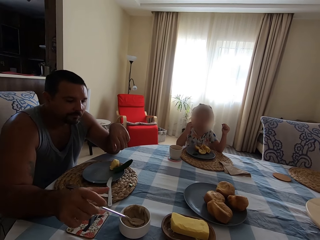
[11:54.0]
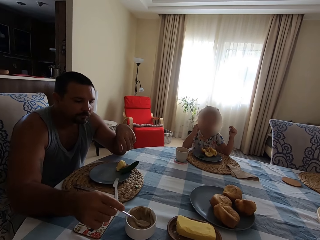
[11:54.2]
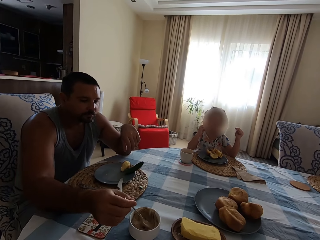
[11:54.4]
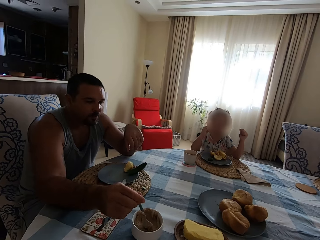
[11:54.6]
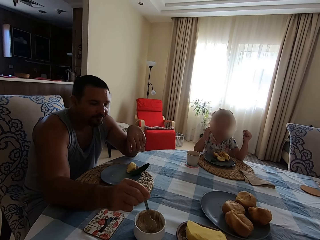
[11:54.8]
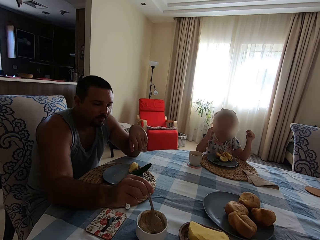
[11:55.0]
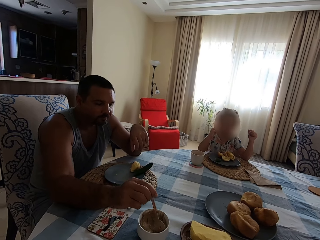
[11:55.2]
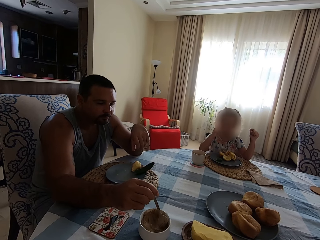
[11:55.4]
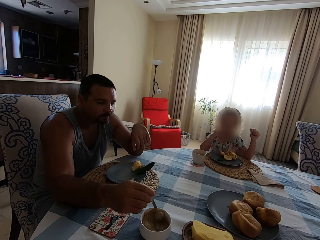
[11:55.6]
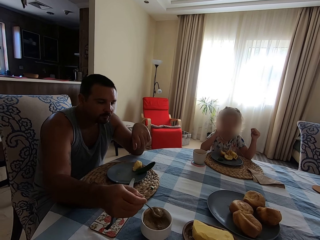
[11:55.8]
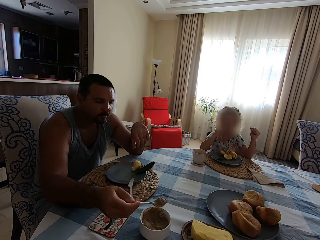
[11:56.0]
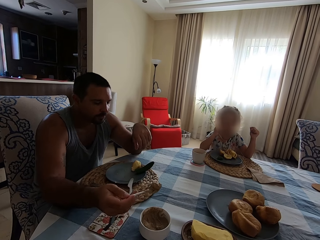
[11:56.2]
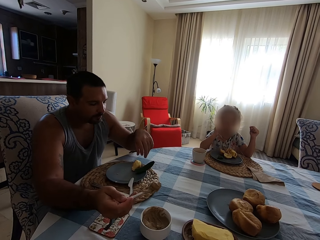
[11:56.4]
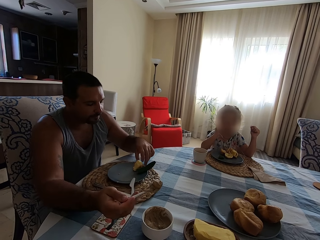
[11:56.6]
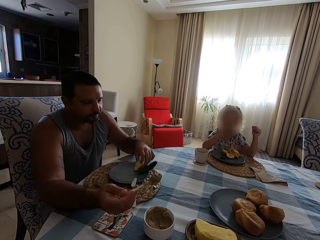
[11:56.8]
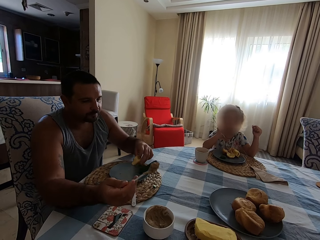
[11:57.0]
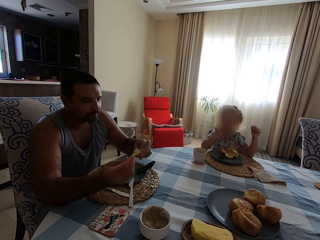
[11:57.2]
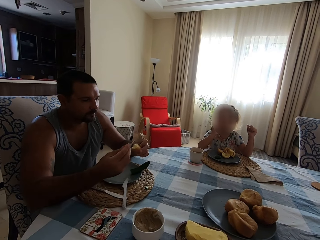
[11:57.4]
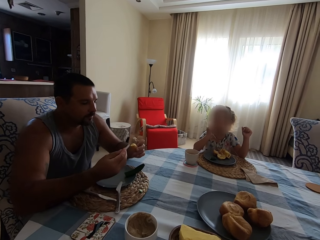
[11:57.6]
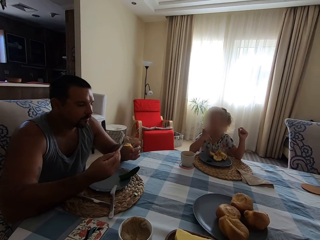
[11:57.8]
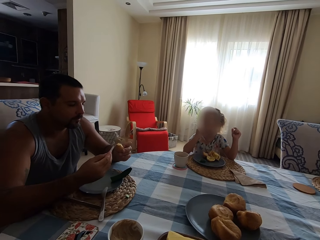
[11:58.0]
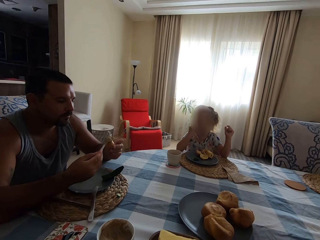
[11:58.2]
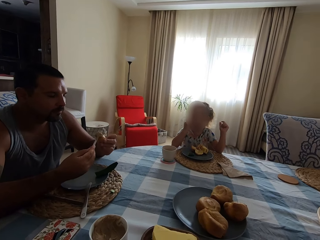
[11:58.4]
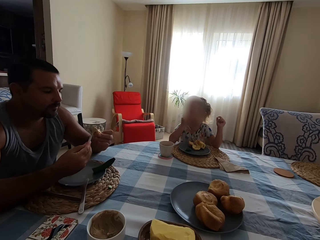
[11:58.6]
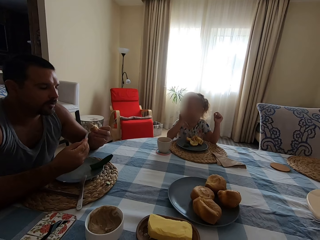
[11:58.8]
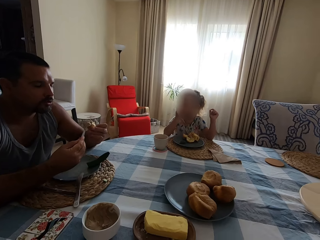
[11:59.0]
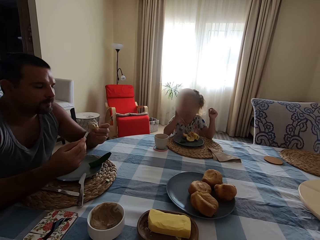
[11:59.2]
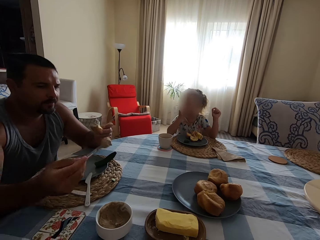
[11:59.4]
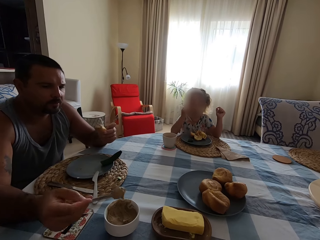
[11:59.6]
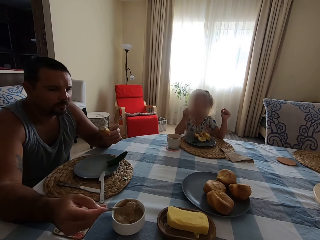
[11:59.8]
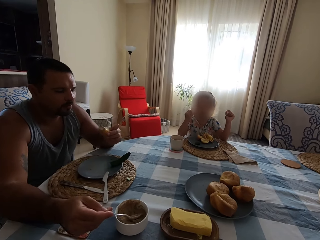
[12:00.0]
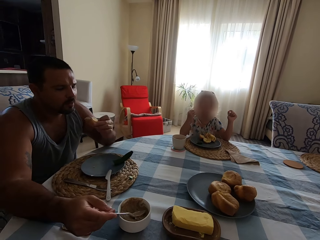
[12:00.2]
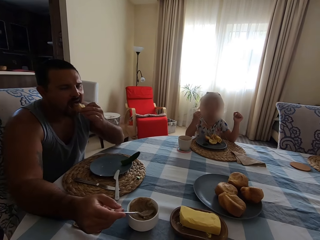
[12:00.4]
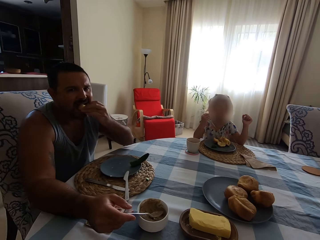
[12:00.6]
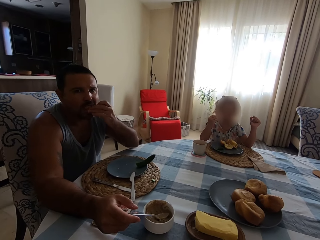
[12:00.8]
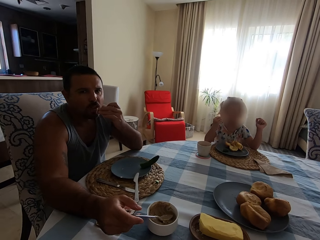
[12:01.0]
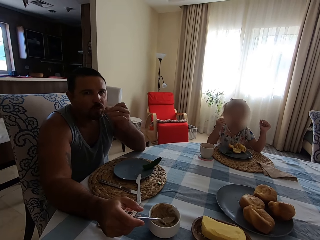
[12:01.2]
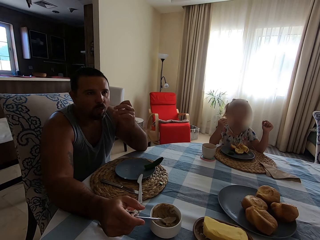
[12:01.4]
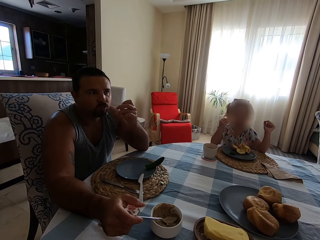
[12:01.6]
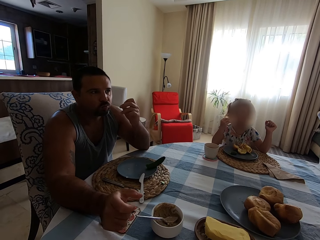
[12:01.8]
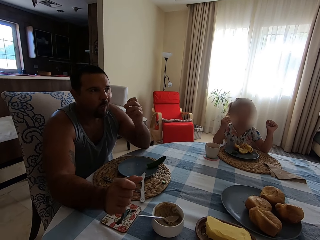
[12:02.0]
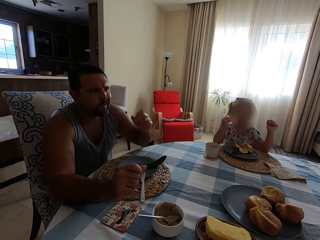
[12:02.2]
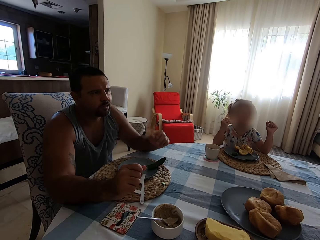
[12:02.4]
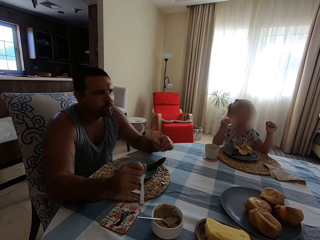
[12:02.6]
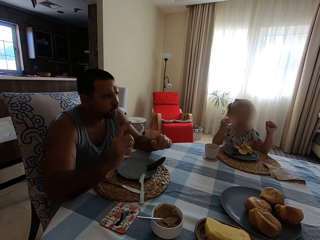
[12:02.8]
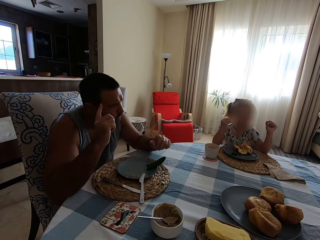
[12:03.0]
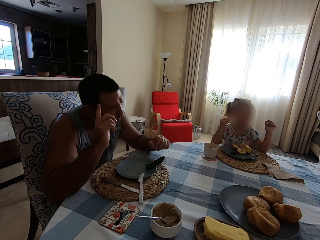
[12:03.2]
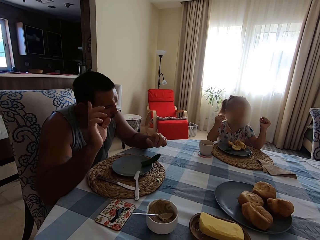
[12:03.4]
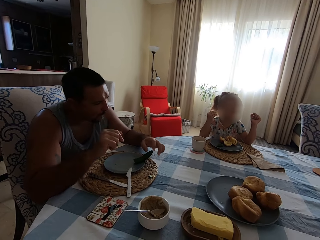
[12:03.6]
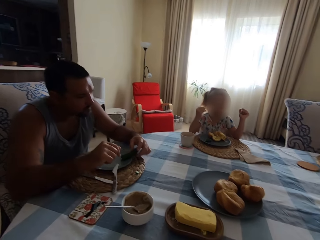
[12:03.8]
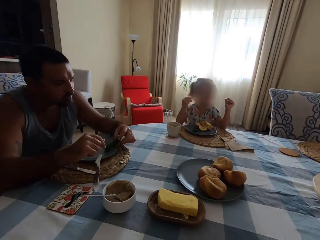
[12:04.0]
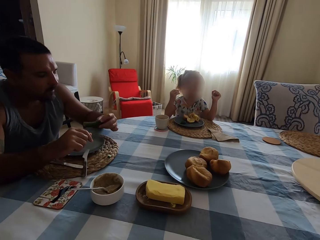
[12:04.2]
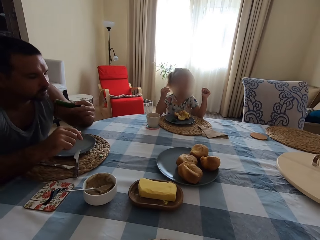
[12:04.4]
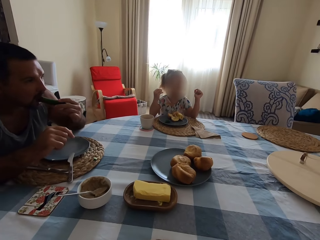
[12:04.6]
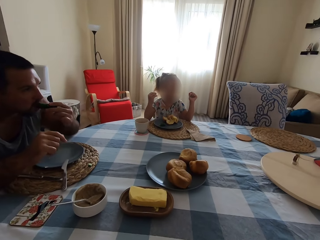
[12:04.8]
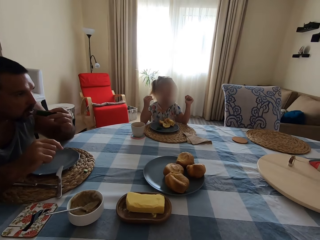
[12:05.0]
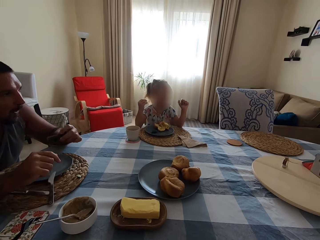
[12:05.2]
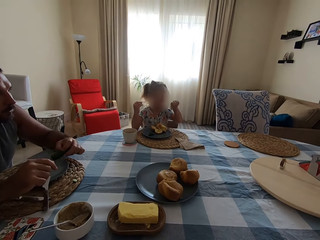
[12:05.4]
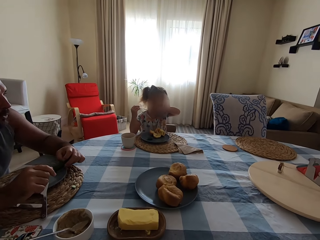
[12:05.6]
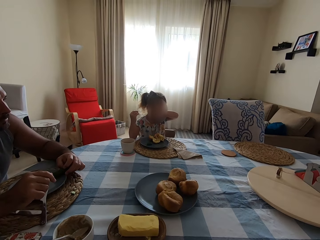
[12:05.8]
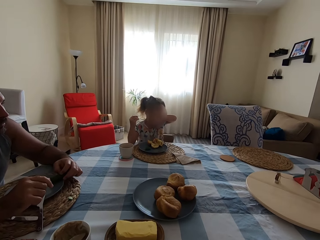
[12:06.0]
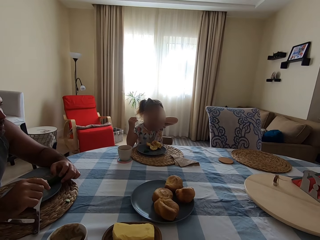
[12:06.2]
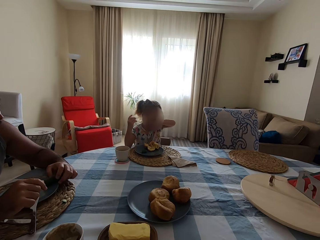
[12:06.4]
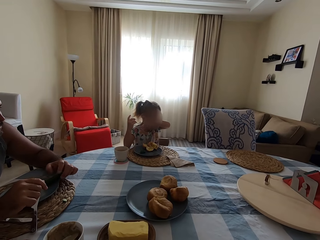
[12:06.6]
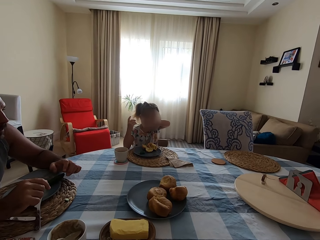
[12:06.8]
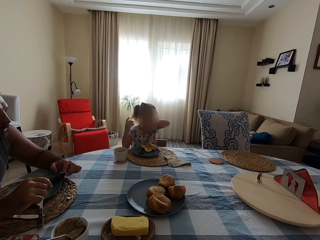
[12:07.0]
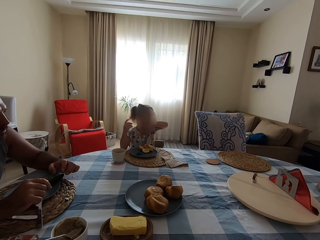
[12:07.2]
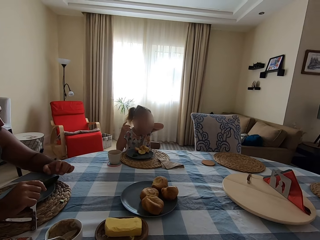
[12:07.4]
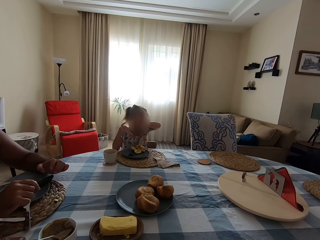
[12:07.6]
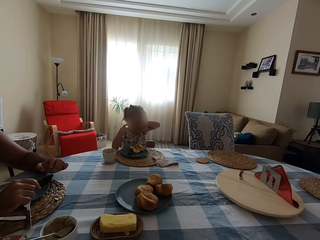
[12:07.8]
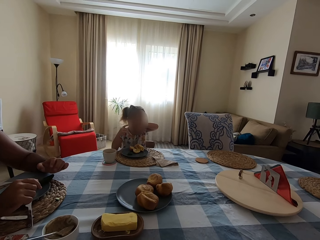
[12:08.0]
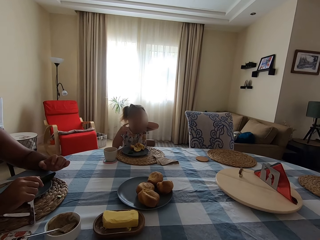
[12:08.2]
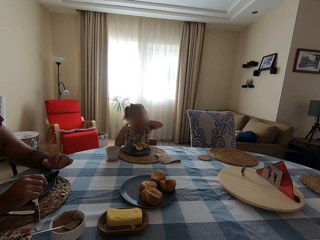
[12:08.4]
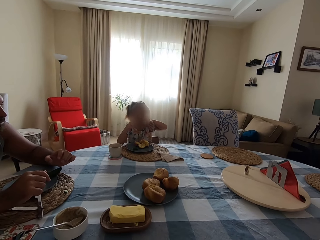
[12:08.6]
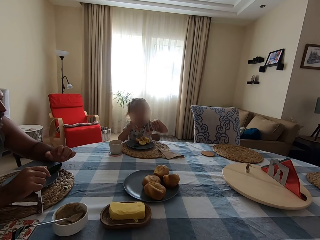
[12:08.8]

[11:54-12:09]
A man picks up the spoon. The camera wearer talks to the man. The man scoops the peanut on the bowl with the spoon. The camera wearer talks to the man. The man picks up the yorkshire pudding or cake in the plate. He talks to the camera wearer and spreads the peanut on the yorkshire pudding. He puts the spoon on the bowl and eats the cake. The camera wearer talks to the man. The man moves the hand. He picks up the cucumber in the plate. He eats. A child wipes the face with the hand. The man puts the cucumber in the plate.

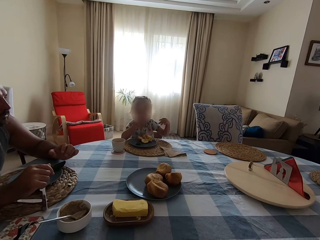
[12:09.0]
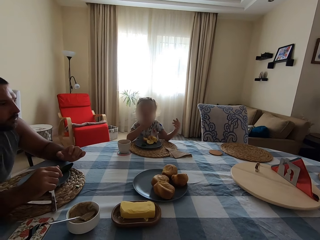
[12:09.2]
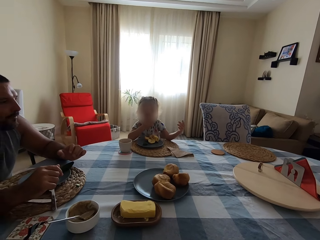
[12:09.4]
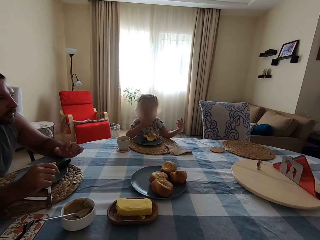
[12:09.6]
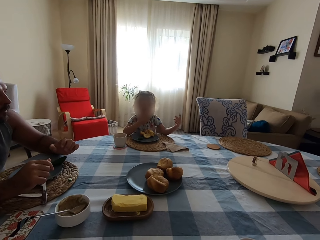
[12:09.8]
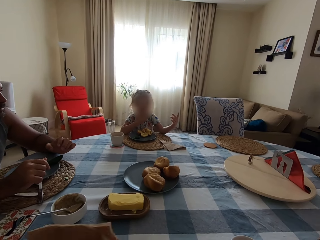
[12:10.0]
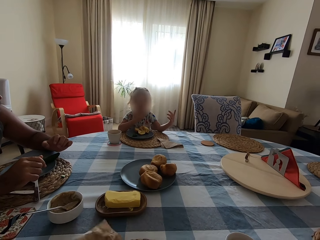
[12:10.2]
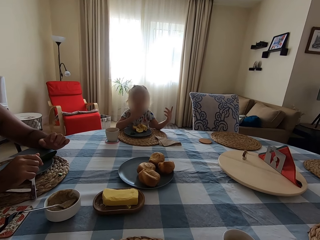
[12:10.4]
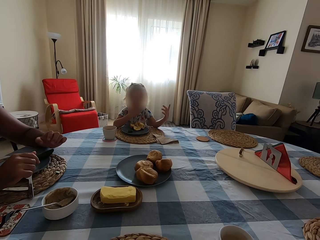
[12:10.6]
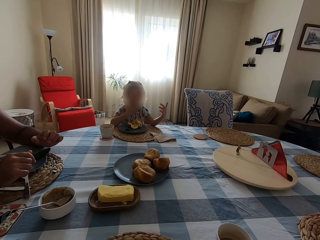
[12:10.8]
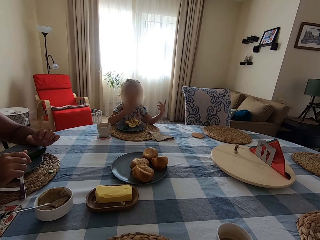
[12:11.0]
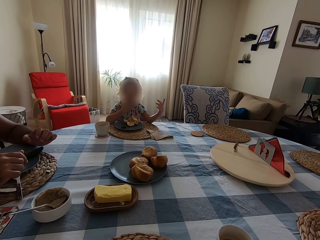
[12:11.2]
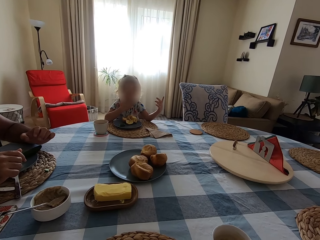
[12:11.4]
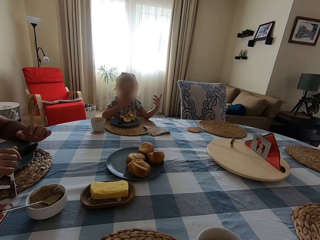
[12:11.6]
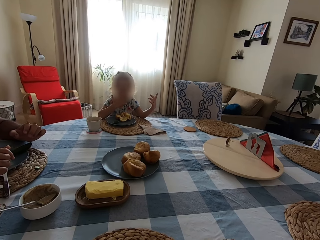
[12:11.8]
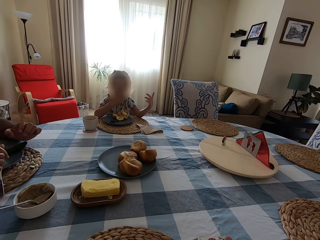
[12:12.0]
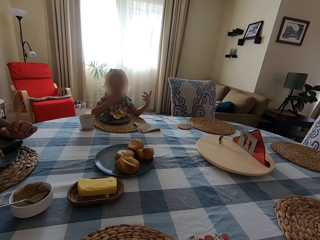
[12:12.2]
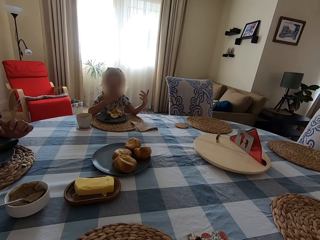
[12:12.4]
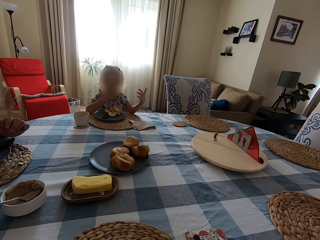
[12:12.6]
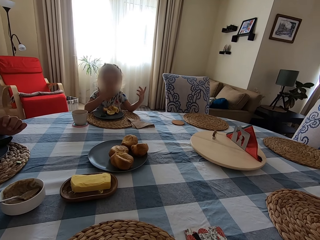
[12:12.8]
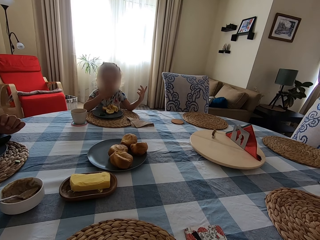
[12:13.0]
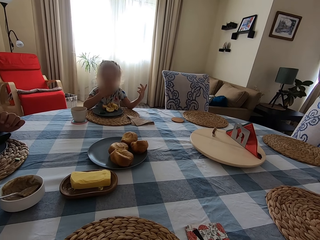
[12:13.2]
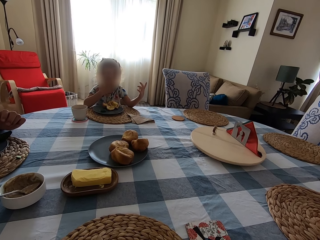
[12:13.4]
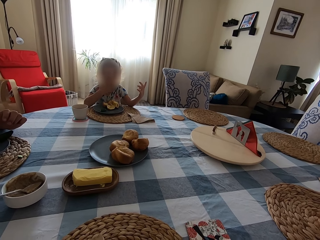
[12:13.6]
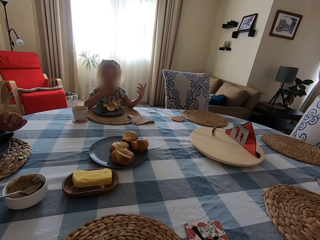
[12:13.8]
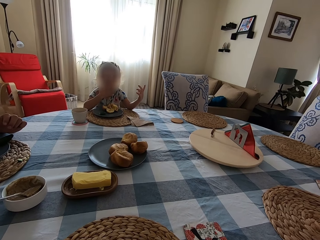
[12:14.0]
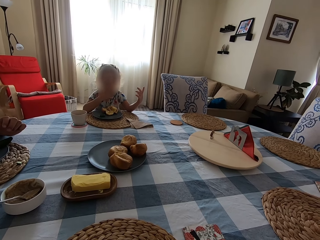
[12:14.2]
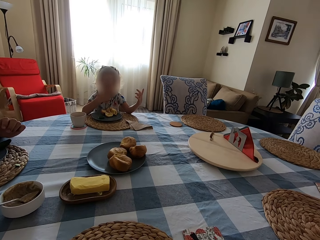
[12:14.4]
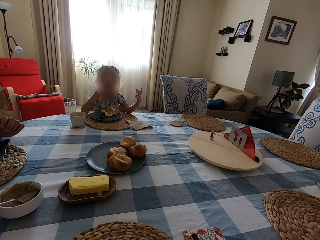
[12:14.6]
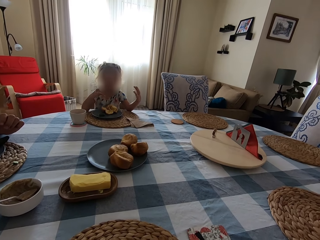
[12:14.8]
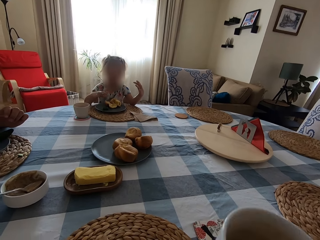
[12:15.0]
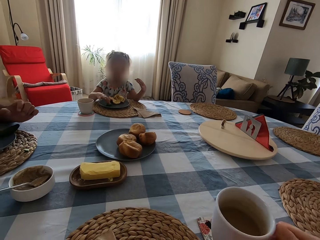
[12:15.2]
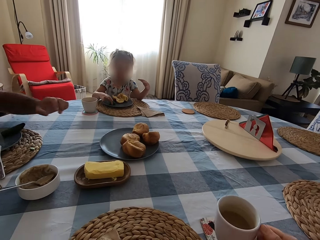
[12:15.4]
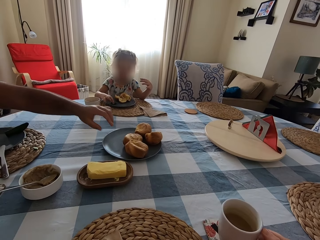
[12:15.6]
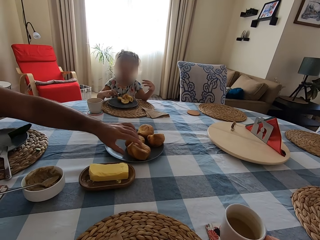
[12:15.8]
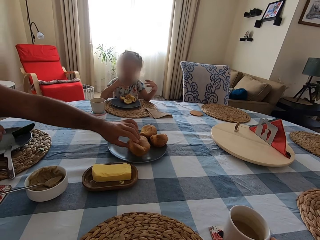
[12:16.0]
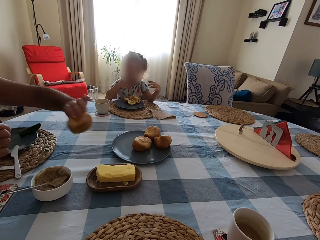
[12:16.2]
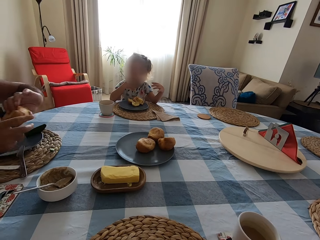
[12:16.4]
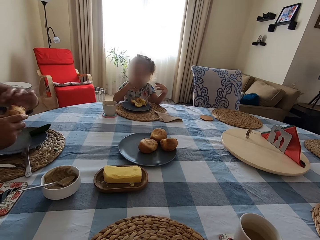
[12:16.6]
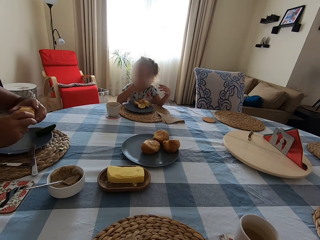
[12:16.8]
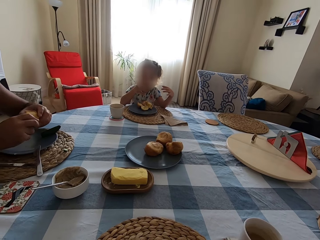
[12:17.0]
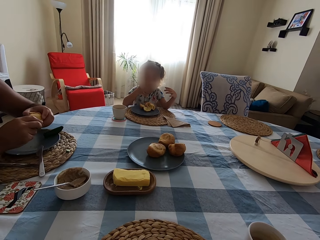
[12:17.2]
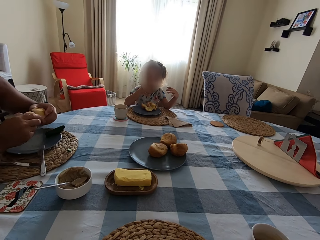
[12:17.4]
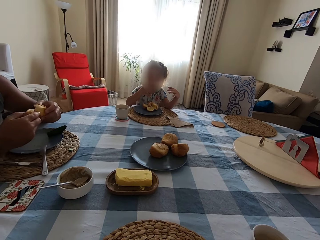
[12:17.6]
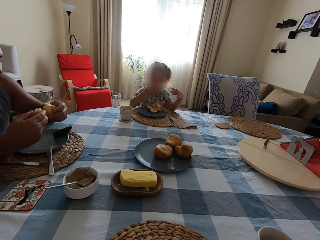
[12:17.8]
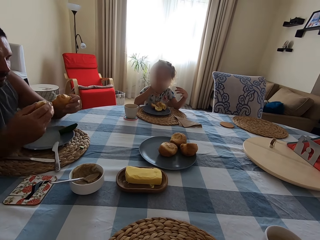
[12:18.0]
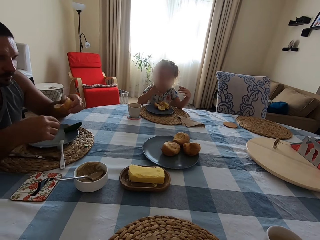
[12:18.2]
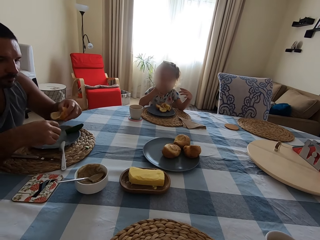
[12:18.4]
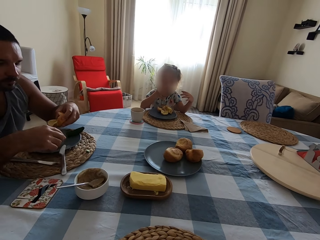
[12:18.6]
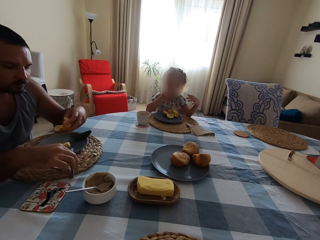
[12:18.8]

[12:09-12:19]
A man eats. A child eats. The camera wearer does something. They pick up a cup of coffee on the table. They drink the coffee. The man picks up the yorkshire pudding or cake in the plate. The camera wearer puts the cup of coffee on the table. The man cuts the yorkshire pudding with the hand. The child eats. The man puts the cake on the table.
